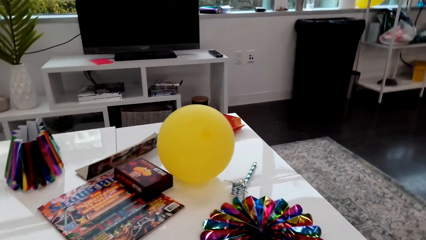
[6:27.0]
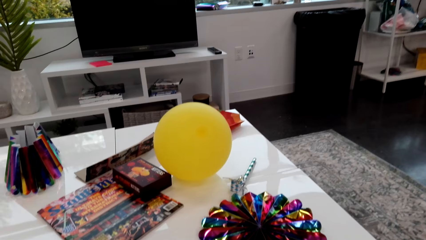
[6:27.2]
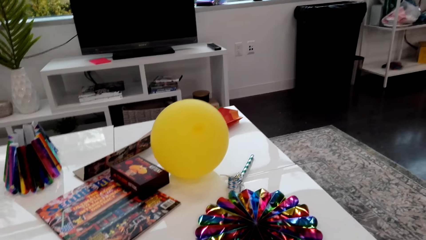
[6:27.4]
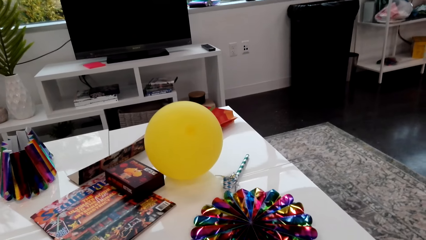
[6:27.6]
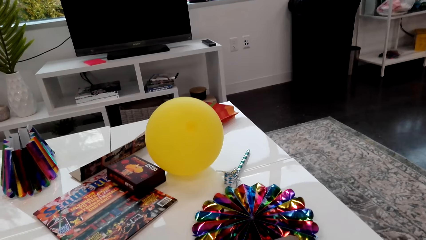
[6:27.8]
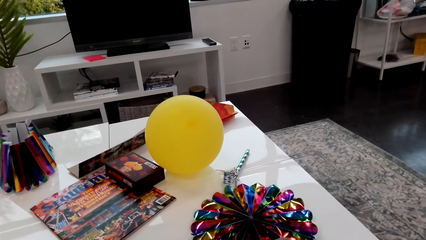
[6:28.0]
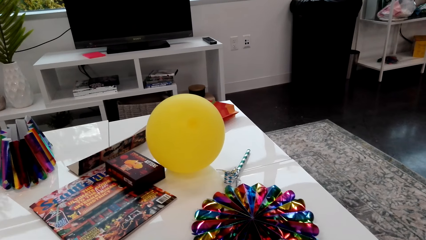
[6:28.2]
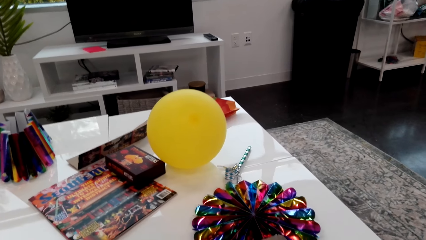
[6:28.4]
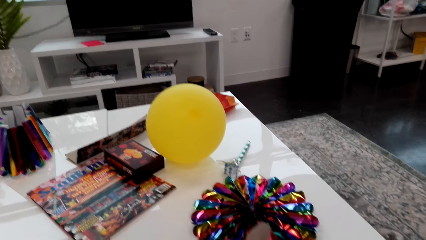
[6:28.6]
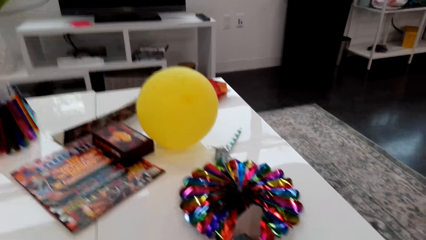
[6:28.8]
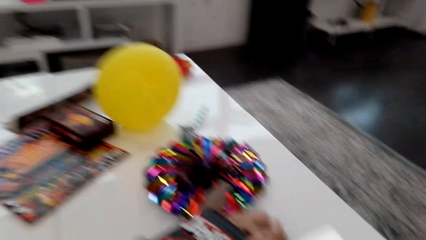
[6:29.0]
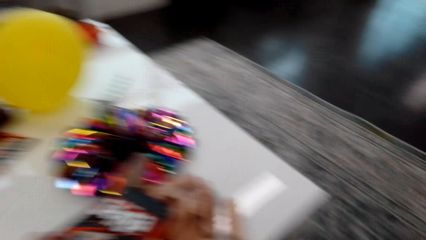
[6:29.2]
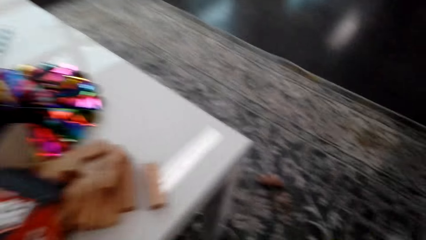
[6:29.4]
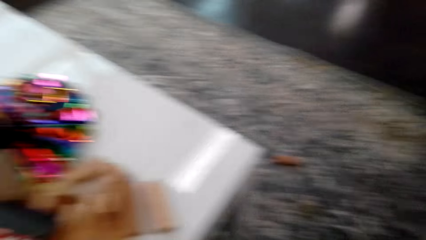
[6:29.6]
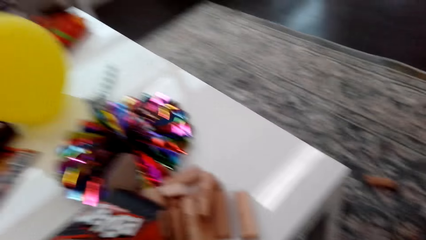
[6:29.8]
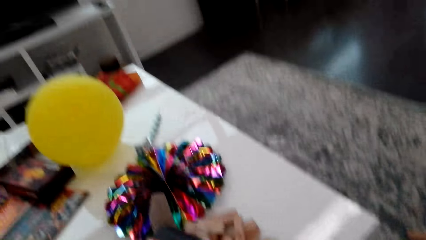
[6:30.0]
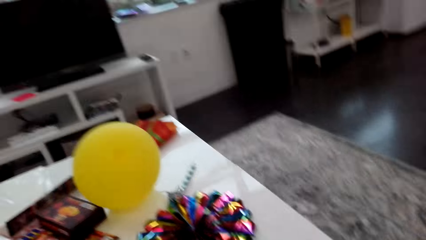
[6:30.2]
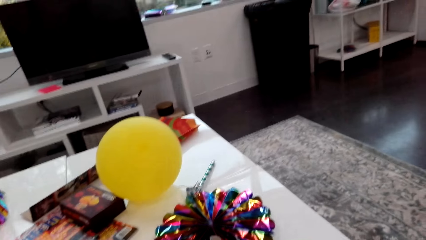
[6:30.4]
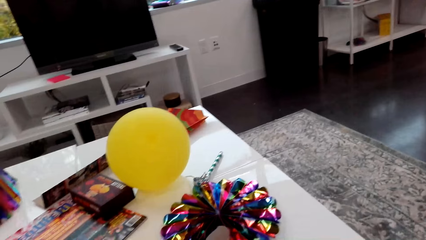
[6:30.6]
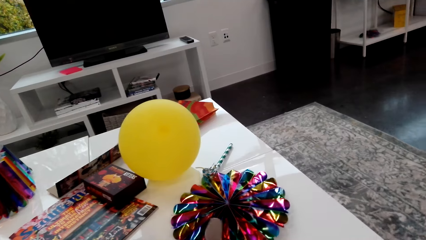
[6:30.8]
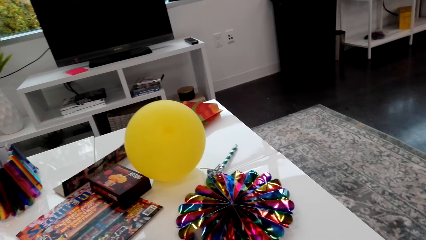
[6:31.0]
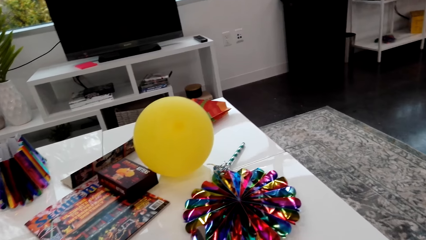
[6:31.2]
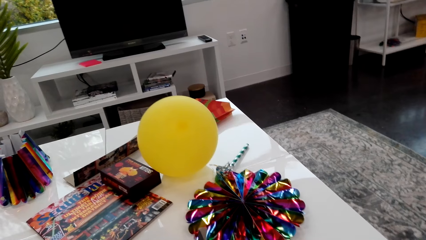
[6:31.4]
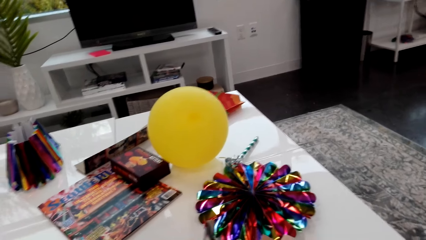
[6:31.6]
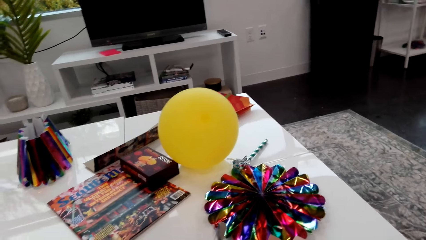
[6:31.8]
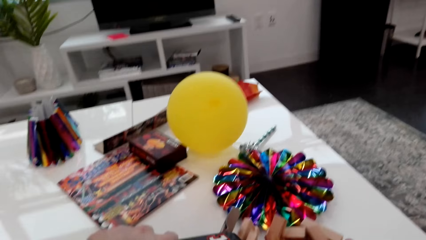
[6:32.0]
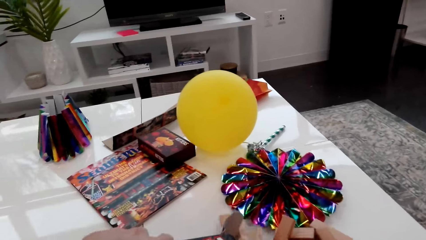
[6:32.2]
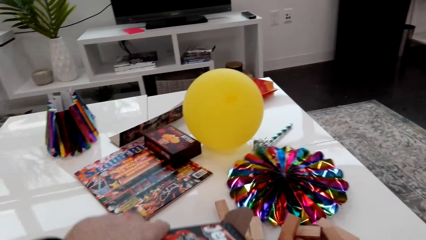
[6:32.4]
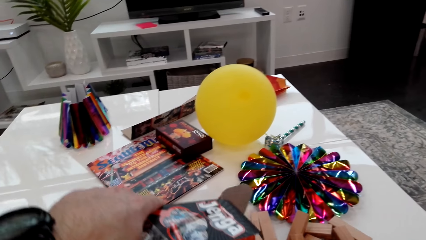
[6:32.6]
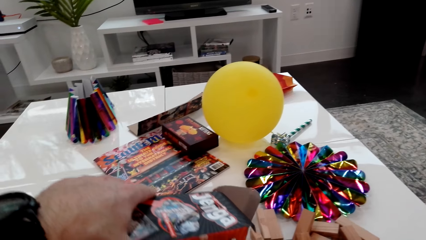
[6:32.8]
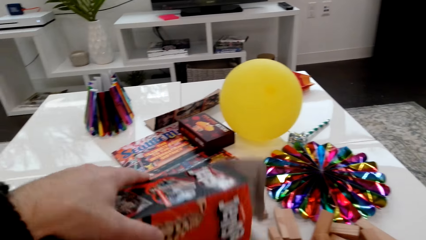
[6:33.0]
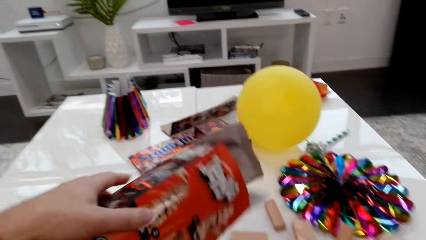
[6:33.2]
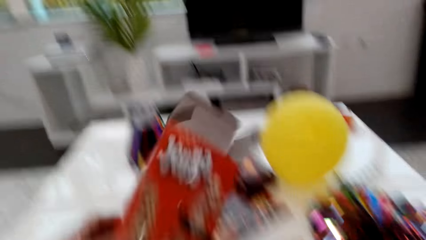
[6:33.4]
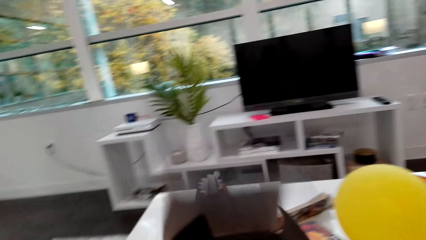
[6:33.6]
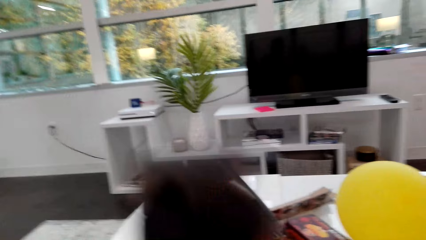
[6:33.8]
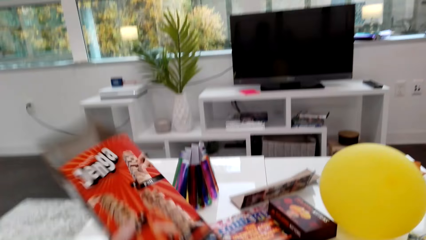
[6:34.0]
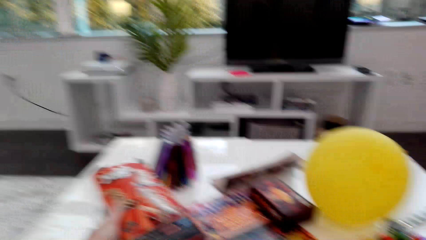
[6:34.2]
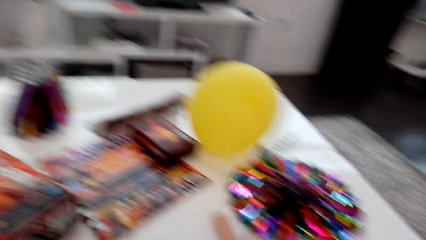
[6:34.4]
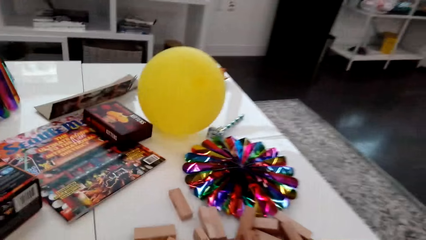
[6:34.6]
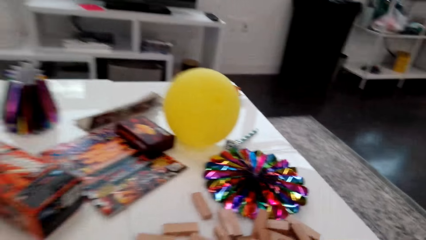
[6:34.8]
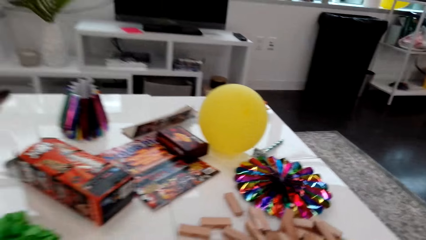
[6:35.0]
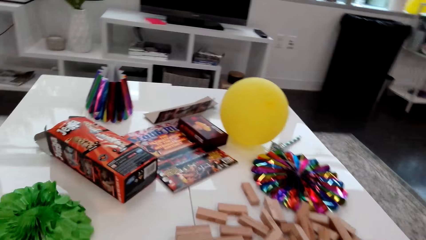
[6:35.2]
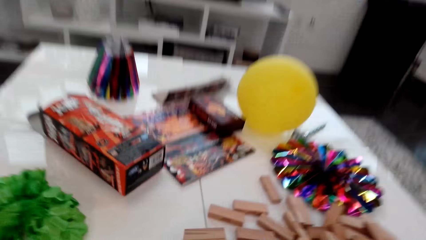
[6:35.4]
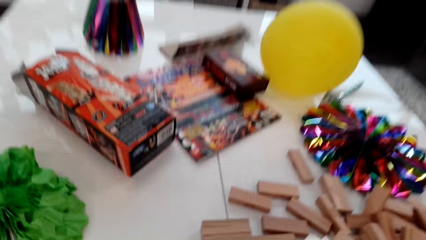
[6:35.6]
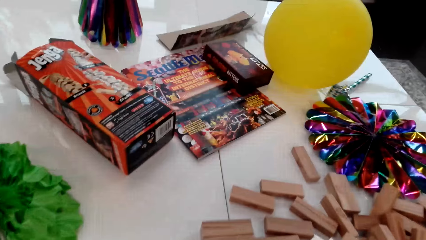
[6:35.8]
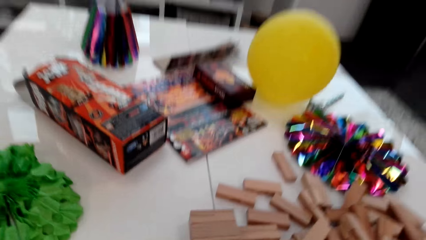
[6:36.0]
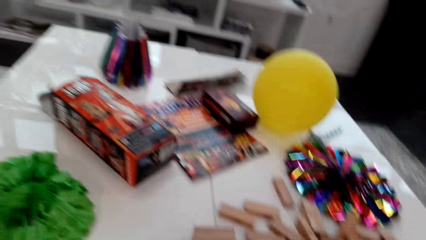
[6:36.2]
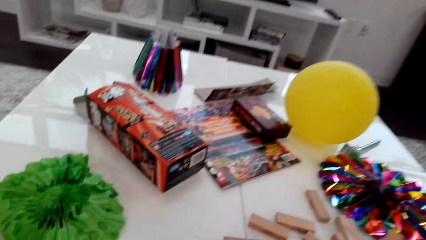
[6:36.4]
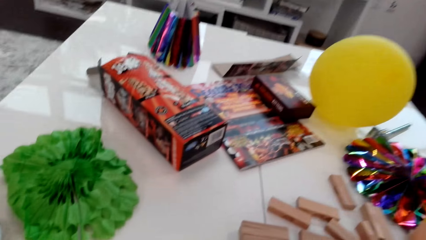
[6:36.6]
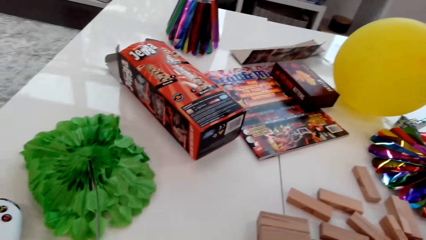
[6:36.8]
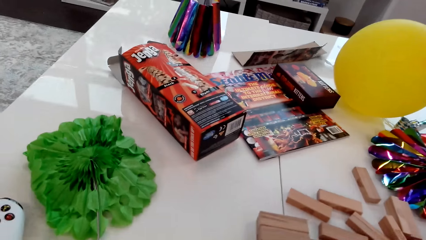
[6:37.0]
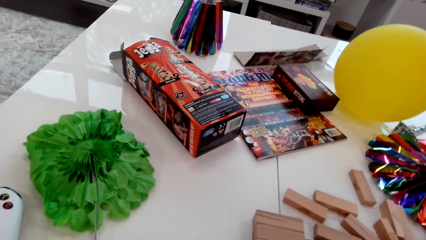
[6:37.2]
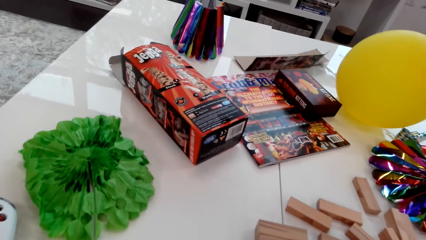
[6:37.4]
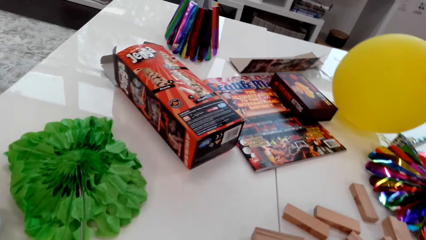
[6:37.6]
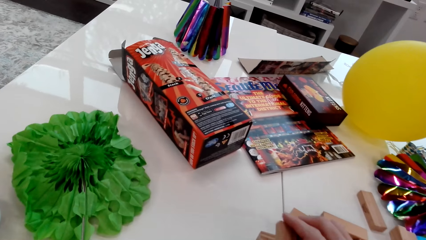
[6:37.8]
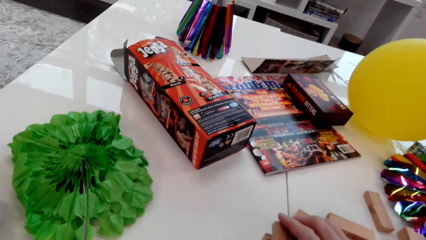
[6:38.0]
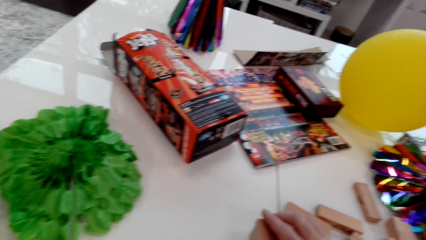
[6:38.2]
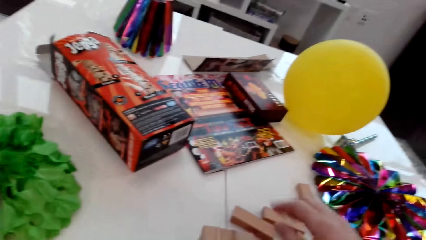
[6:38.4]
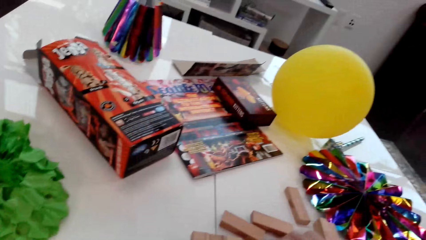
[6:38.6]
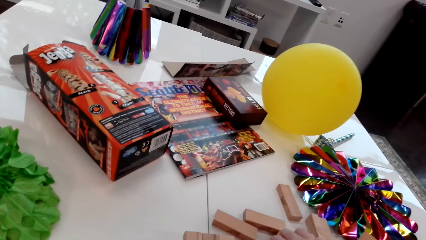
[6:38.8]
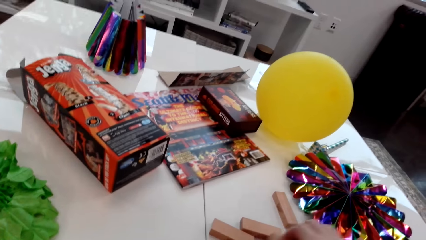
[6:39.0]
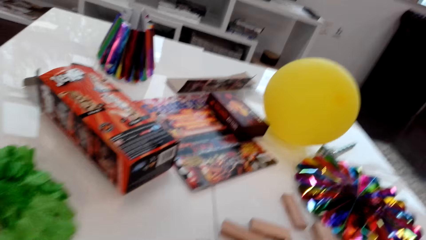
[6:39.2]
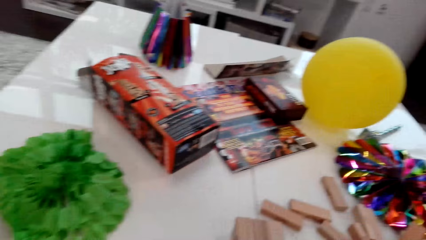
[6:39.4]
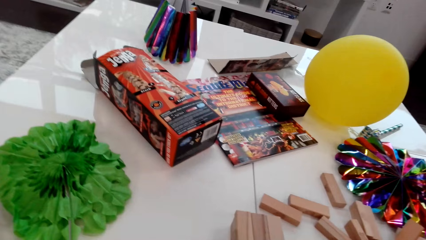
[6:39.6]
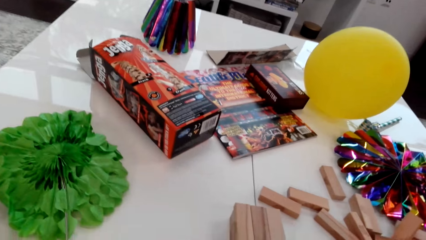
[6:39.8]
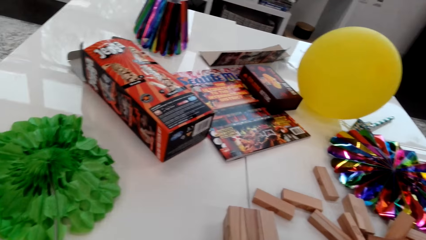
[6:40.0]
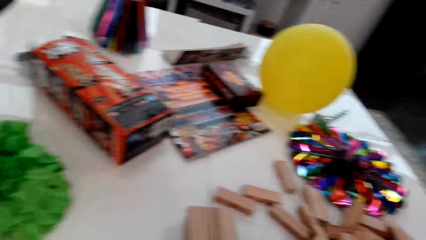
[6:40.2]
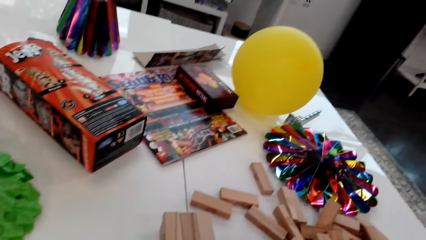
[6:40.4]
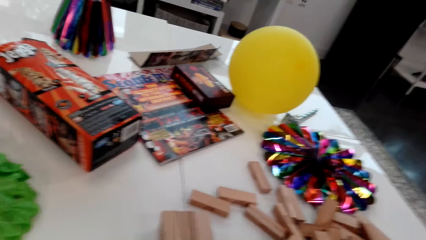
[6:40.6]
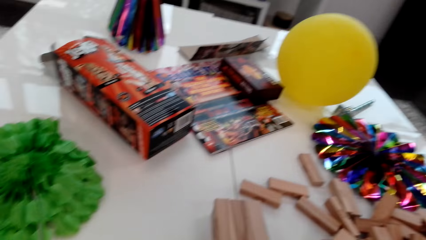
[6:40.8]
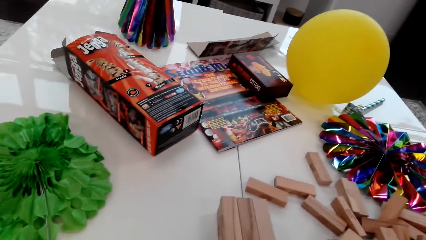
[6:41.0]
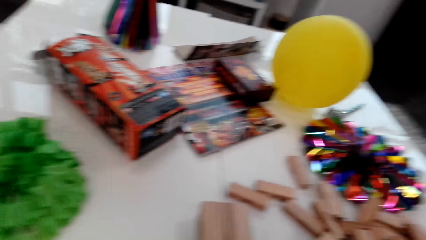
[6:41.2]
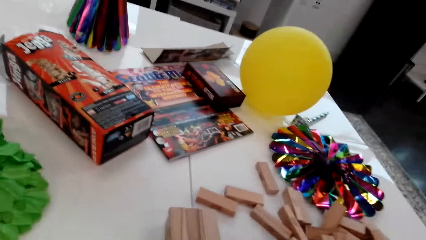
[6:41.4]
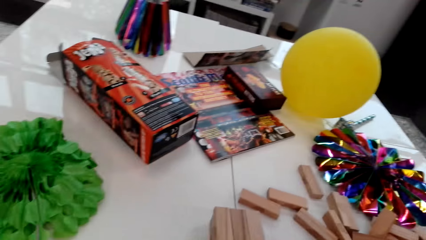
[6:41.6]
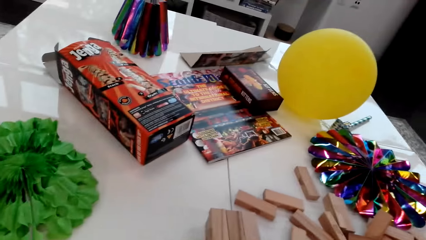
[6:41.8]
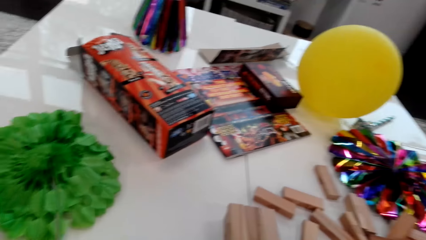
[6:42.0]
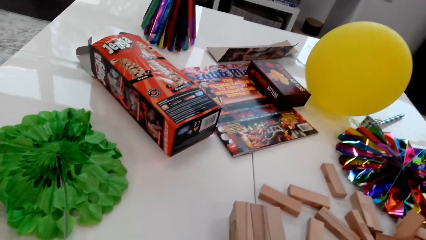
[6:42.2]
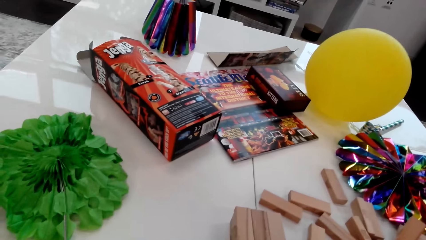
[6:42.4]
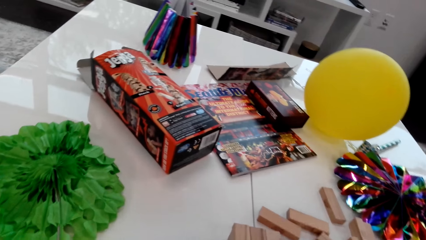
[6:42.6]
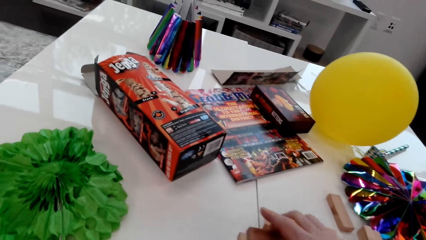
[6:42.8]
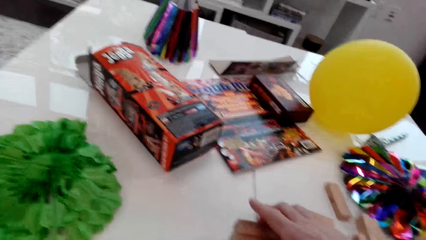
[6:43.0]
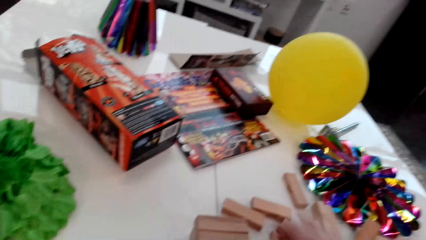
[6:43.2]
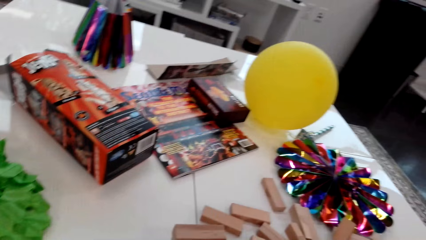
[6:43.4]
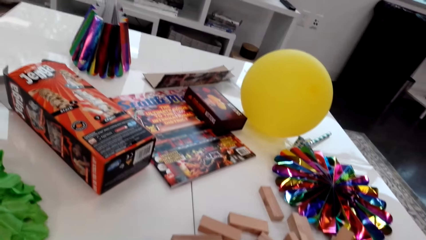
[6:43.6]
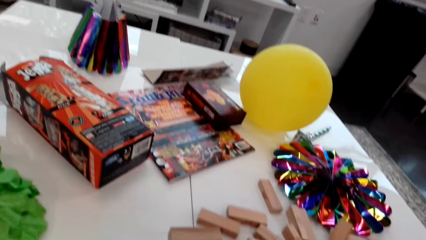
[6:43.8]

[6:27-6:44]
The camera wearer spreads the jenga game board on the table. They pour the cubes out on the table. They place the carton on the table. They arrange the cubes in a stack.
